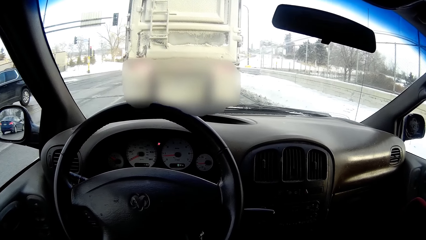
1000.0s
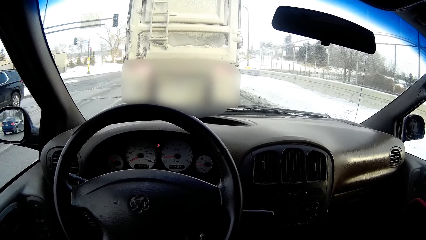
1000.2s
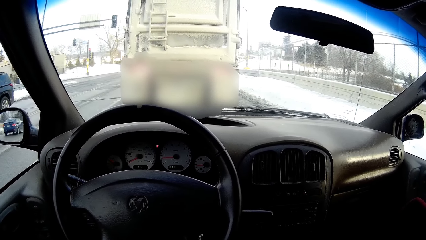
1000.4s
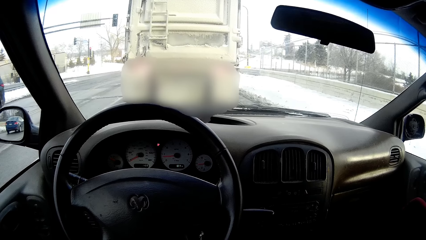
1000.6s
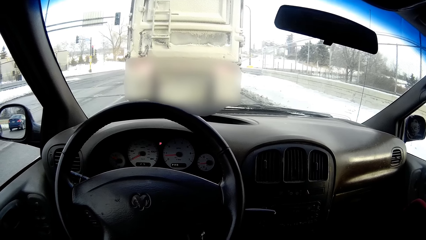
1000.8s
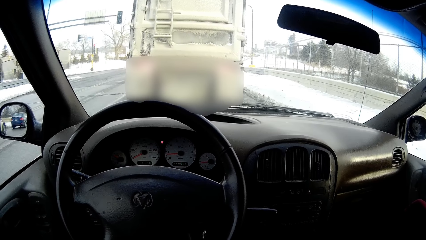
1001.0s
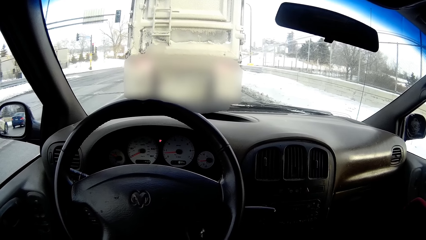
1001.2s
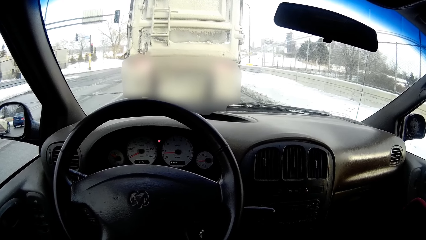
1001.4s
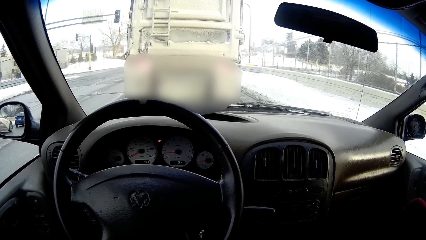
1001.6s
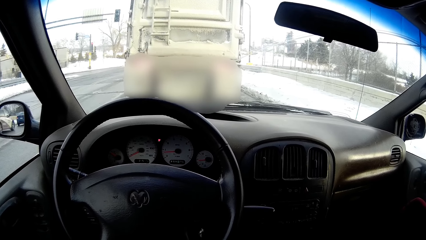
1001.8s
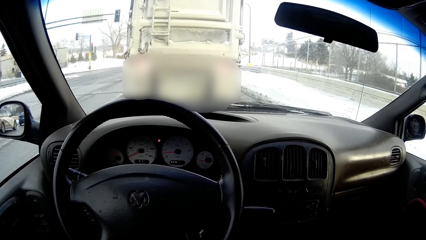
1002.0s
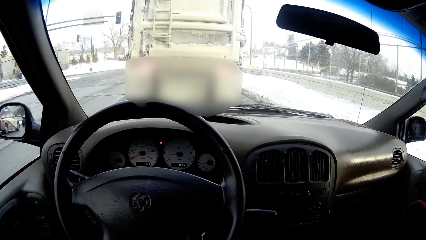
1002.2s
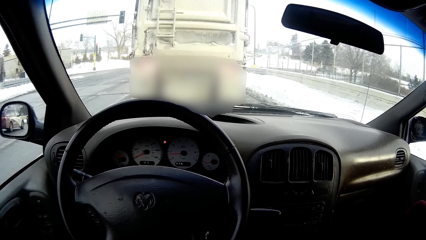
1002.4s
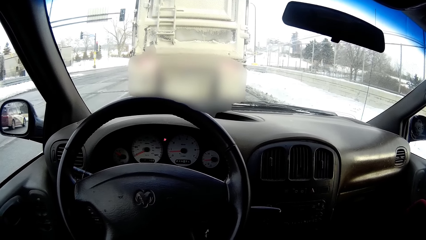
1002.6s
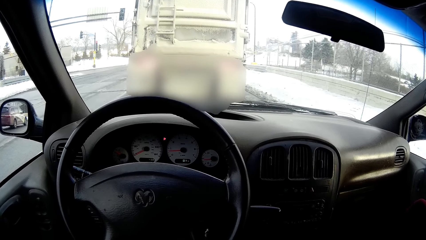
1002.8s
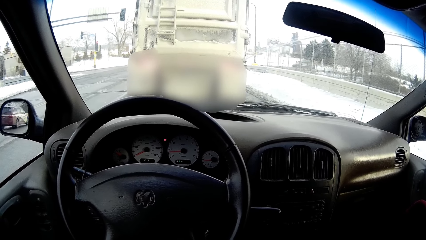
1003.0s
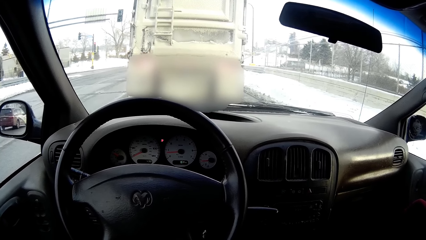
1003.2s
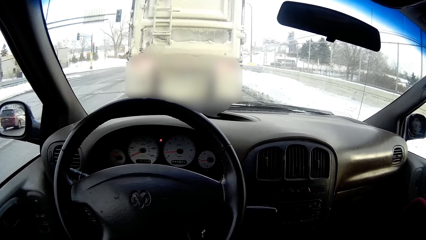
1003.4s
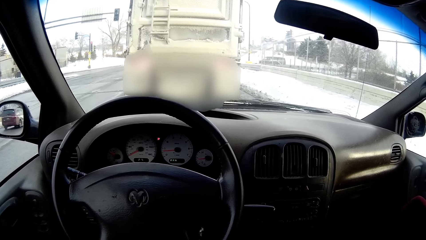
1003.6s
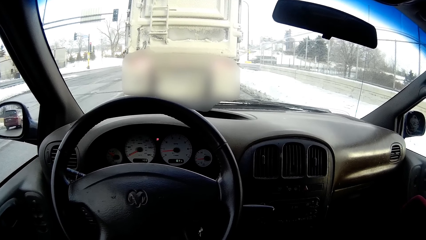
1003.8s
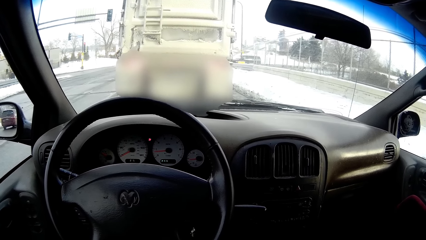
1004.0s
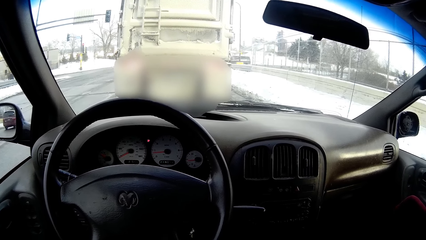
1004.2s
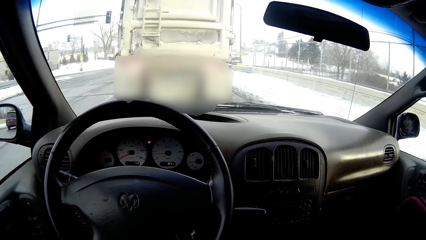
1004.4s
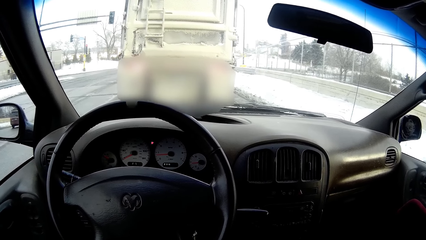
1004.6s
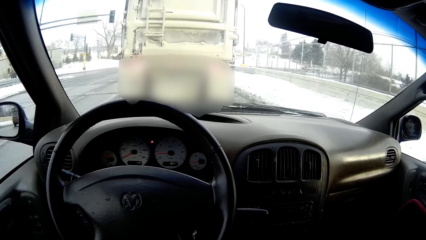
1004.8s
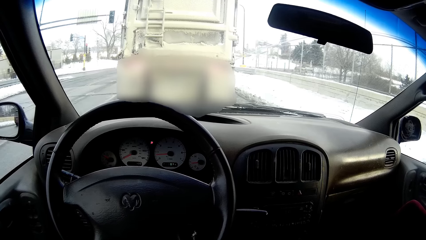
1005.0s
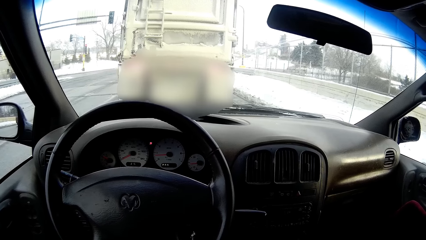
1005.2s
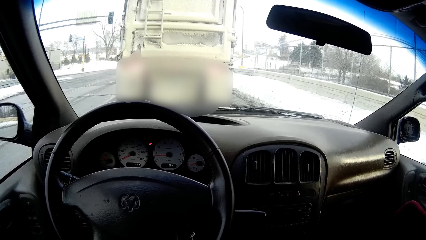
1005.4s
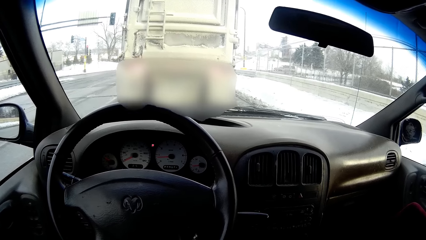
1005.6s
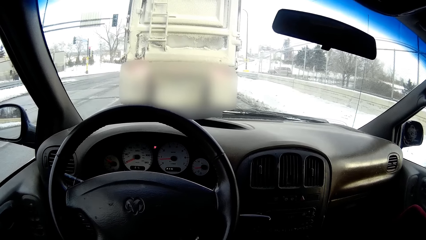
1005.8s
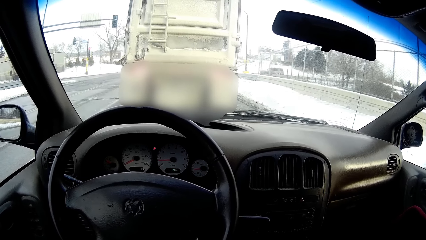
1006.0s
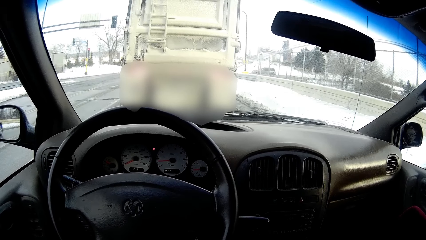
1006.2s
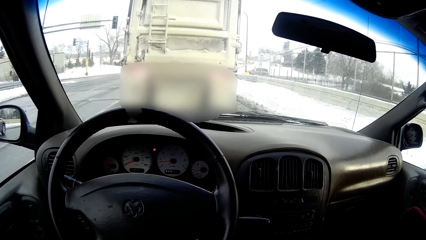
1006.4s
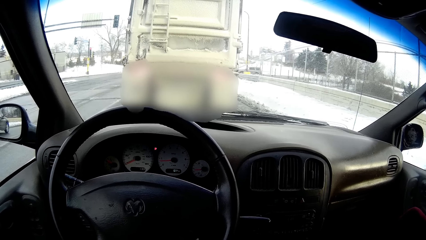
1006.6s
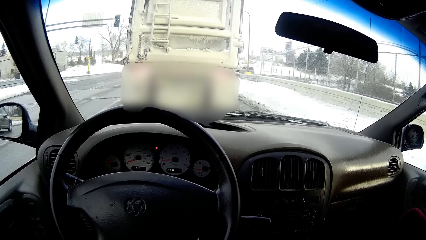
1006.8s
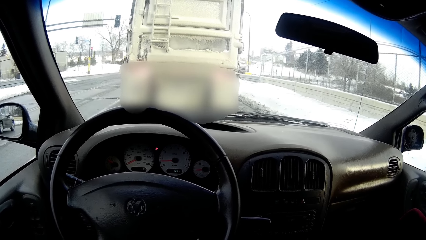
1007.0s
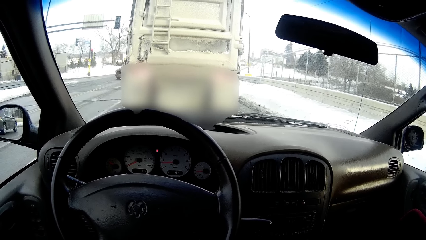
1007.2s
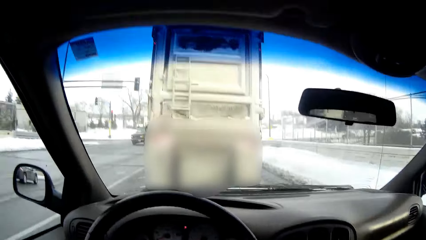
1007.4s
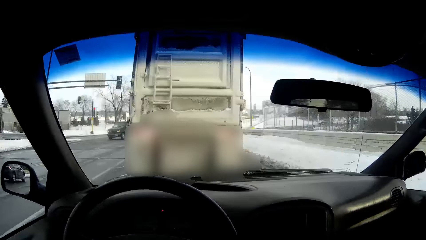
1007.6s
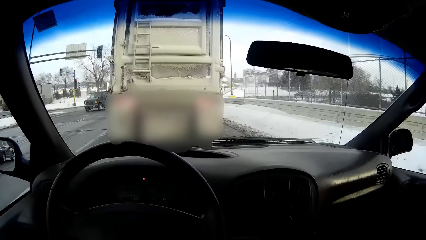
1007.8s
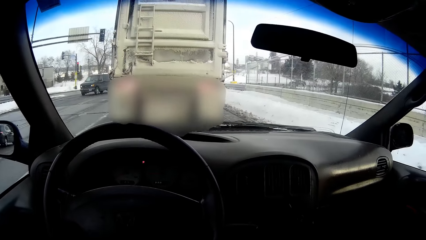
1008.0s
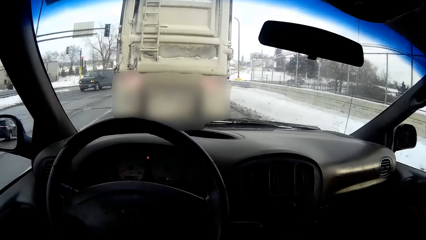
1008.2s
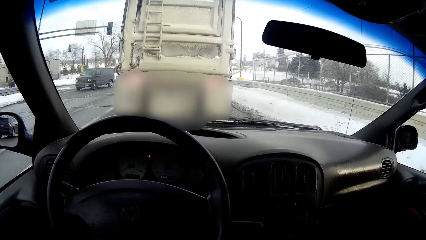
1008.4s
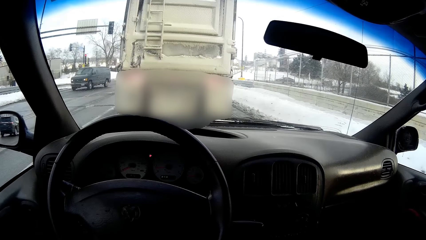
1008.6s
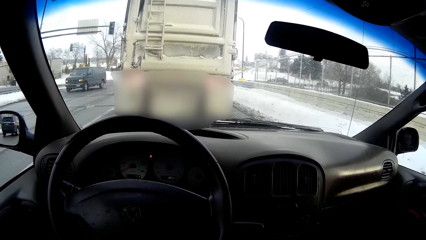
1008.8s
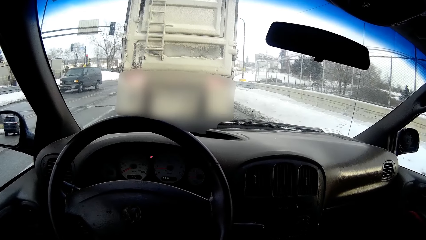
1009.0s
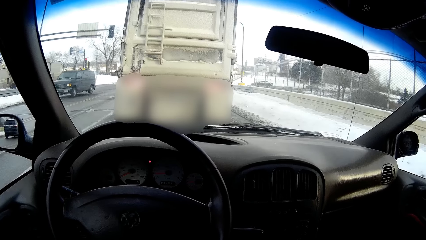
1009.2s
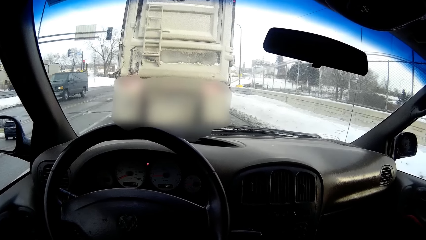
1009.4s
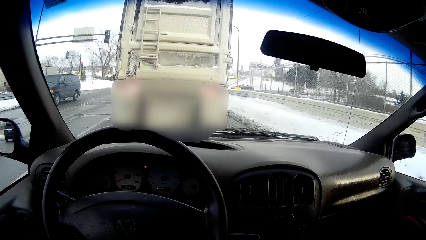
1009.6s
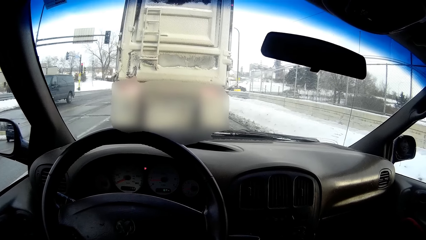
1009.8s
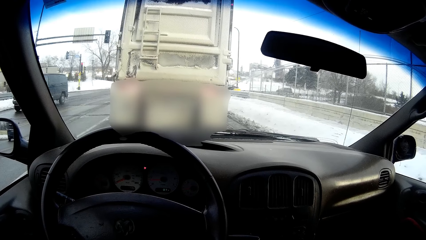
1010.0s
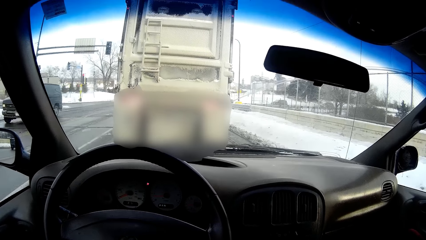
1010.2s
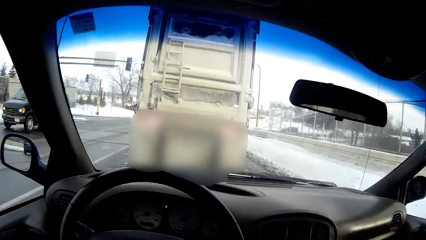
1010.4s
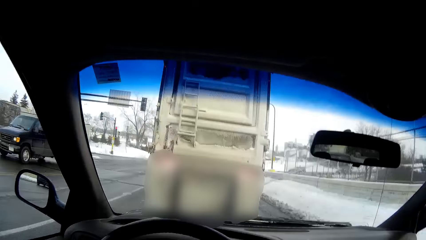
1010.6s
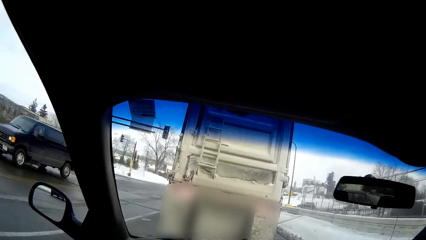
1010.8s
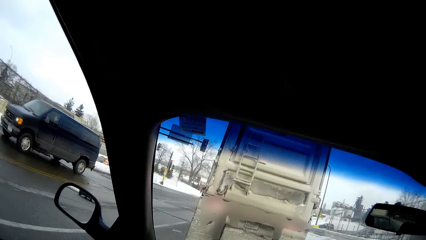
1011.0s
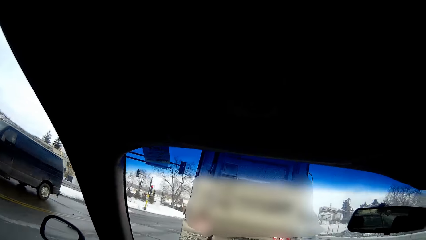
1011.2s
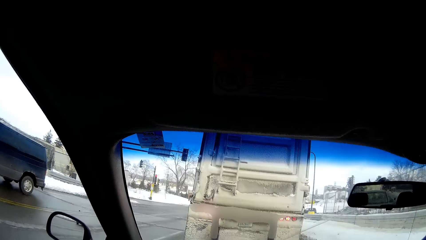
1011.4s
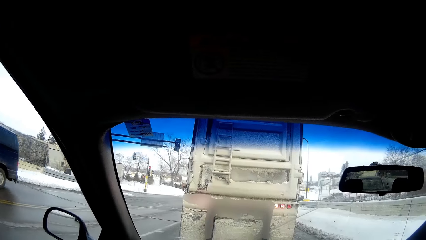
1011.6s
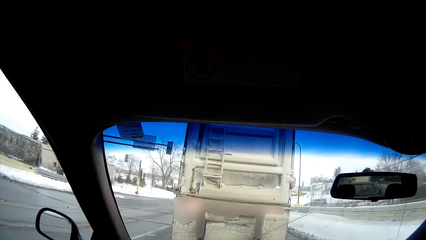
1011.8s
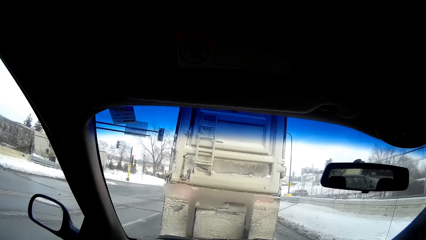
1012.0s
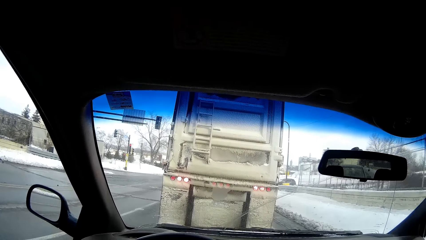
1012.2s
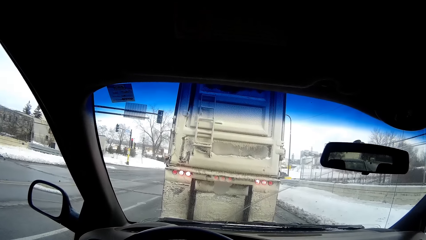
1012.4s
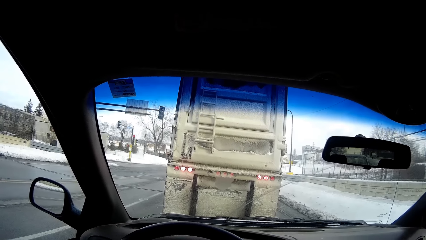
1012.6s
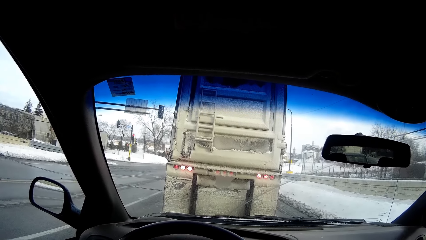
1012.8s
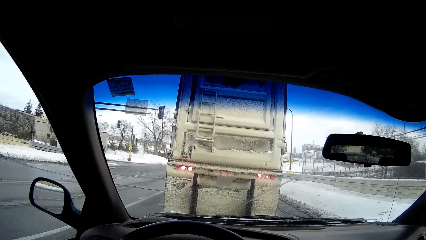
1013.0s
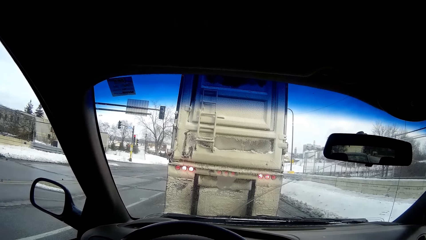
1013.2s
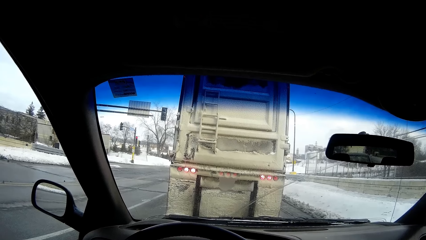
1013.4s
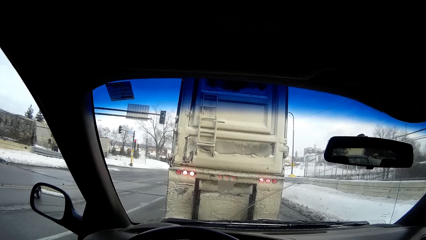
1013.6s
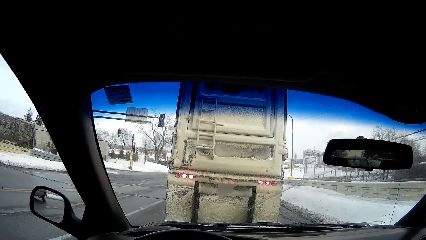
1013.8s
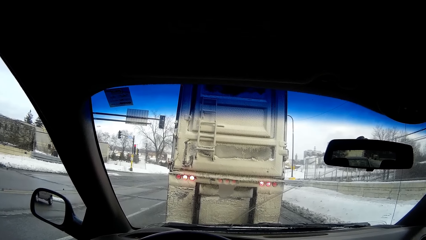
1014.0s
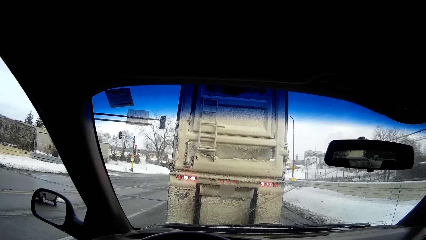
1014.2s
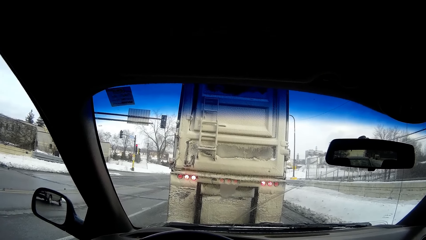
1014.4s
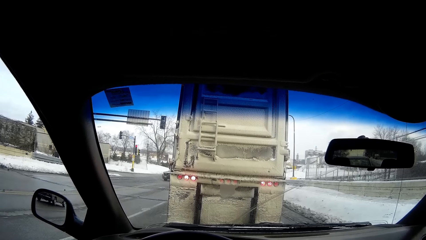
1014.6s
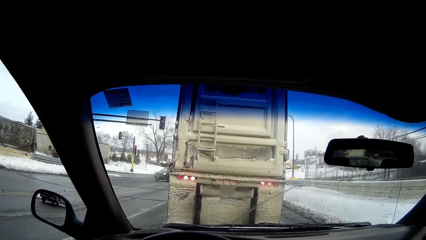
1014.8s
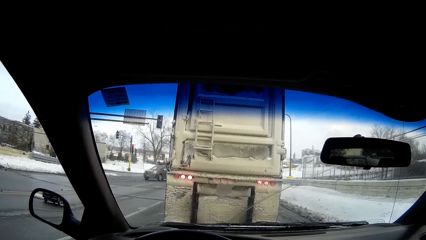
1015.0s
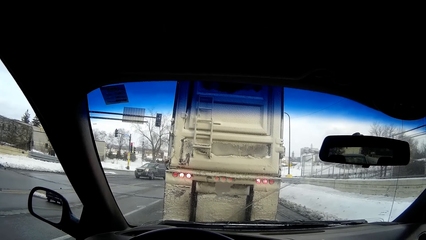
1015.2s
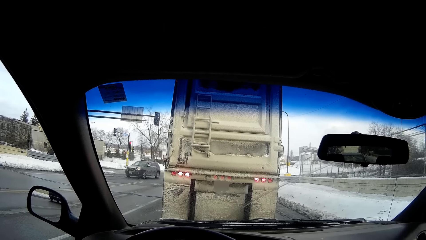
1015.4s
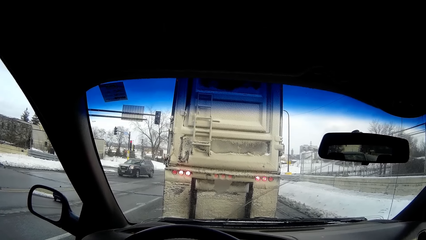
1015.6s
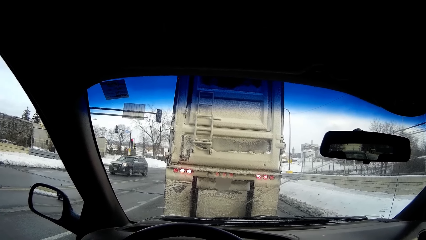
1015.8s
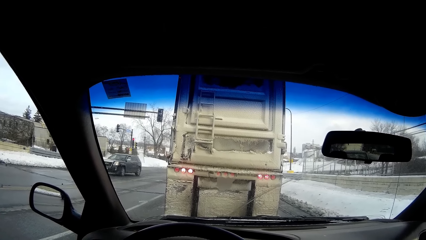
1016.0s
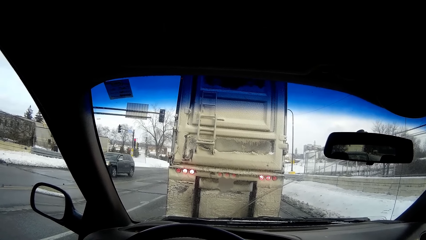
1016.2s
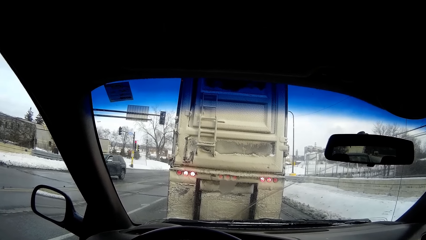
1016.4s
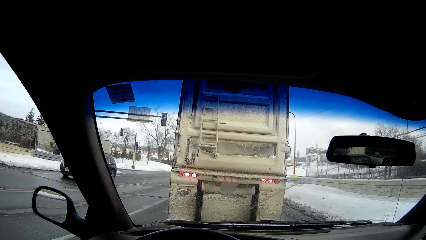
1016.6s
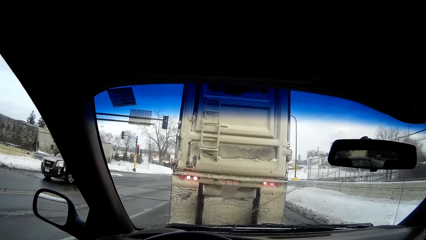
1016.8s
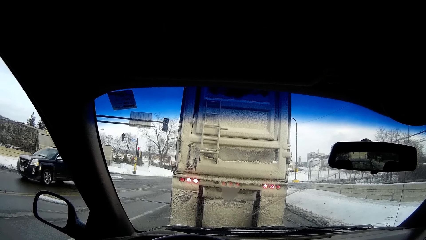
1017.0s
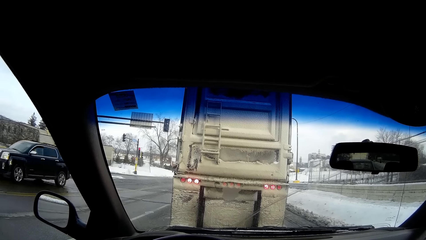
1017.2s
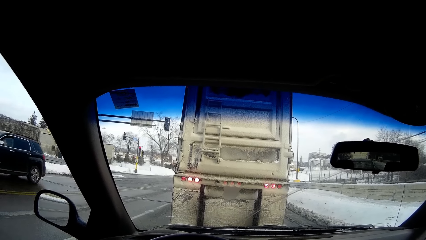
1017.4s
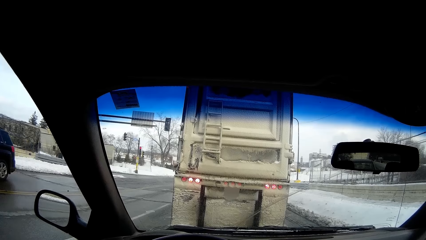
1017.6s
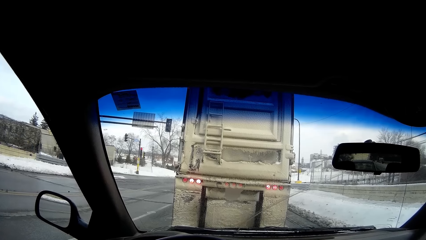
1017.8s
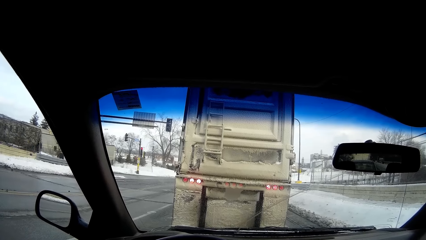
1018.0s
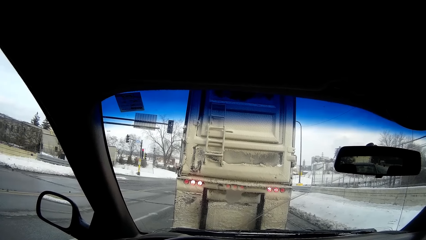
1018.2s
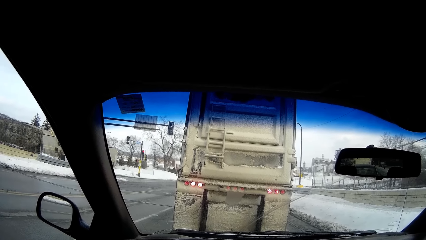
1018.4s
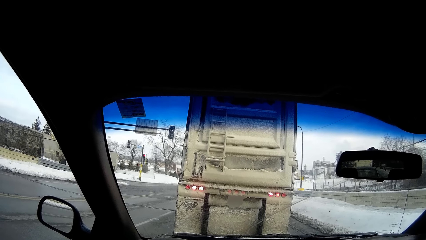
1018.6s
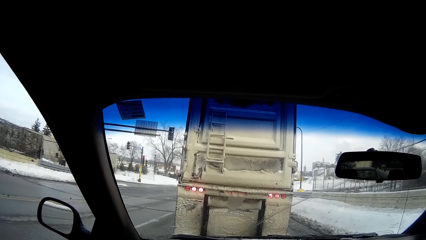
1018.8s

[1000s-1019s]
A black van drives past the camera wearer. They look around. They stare at a vehicle on the road.
